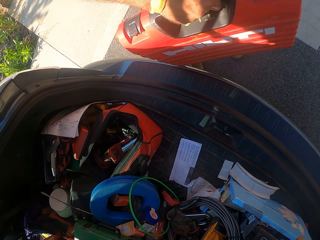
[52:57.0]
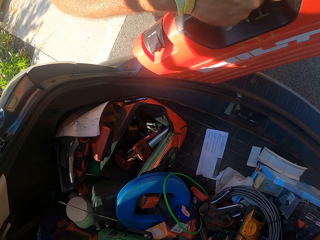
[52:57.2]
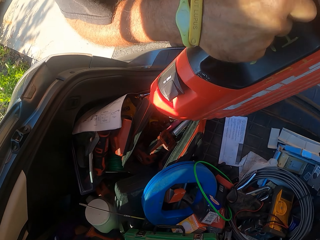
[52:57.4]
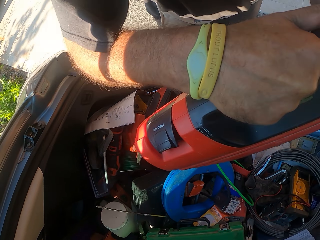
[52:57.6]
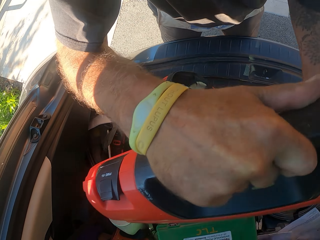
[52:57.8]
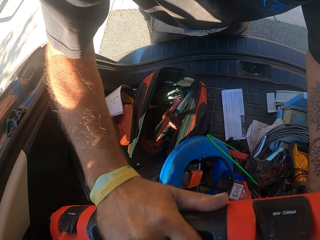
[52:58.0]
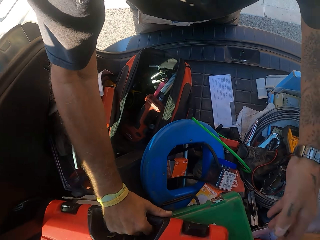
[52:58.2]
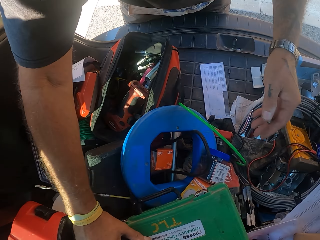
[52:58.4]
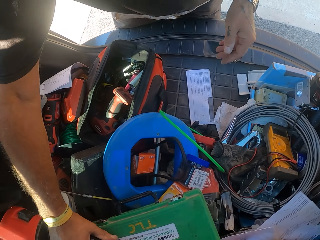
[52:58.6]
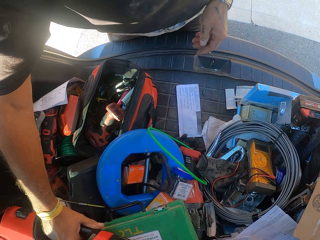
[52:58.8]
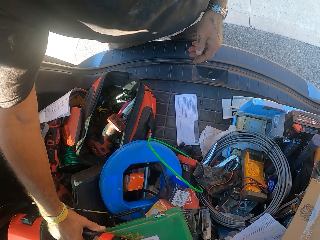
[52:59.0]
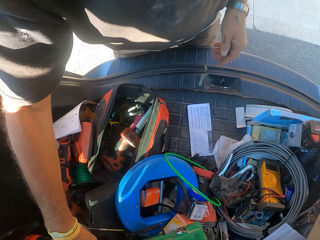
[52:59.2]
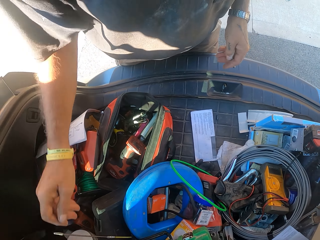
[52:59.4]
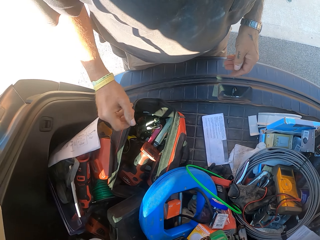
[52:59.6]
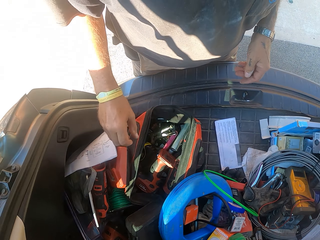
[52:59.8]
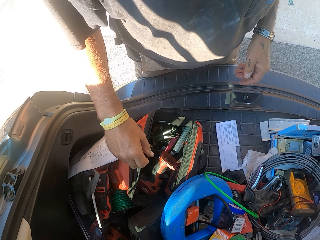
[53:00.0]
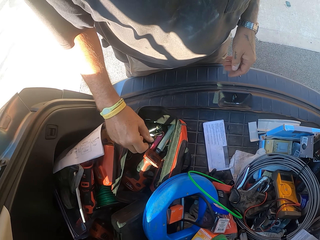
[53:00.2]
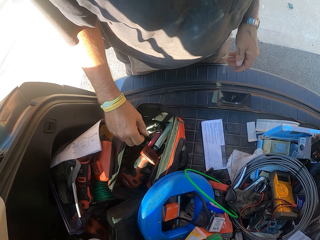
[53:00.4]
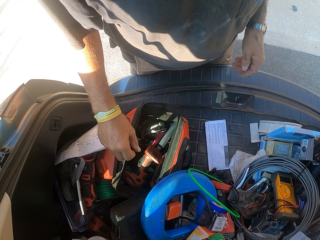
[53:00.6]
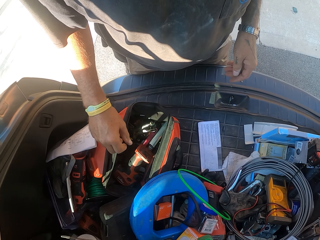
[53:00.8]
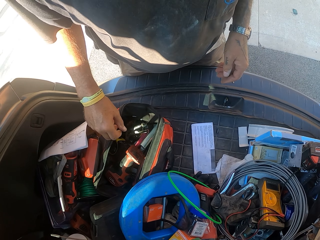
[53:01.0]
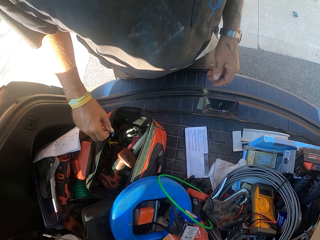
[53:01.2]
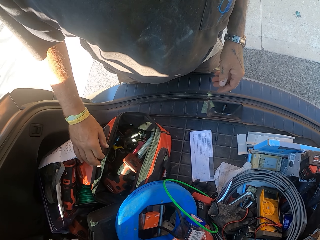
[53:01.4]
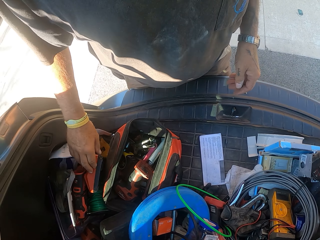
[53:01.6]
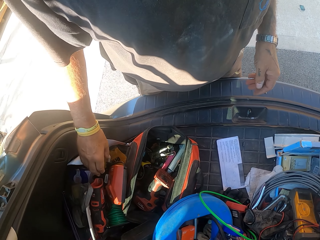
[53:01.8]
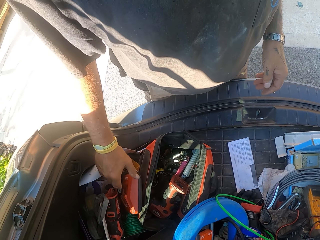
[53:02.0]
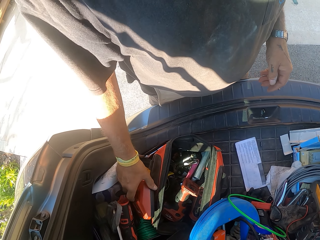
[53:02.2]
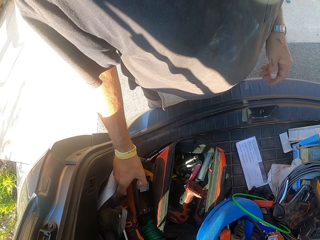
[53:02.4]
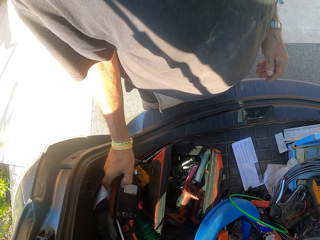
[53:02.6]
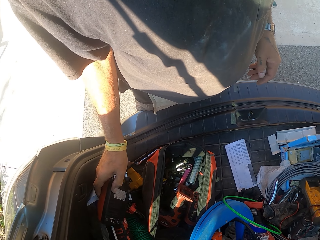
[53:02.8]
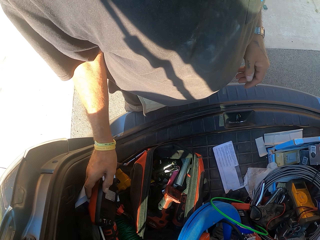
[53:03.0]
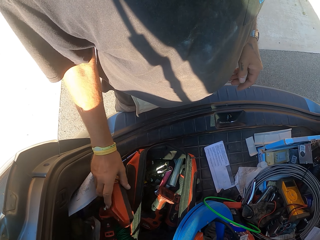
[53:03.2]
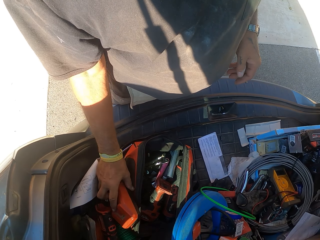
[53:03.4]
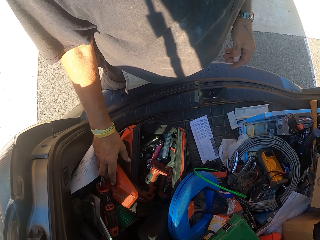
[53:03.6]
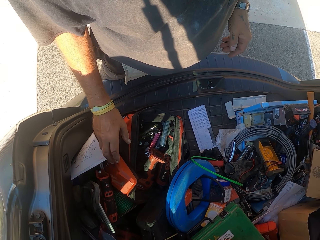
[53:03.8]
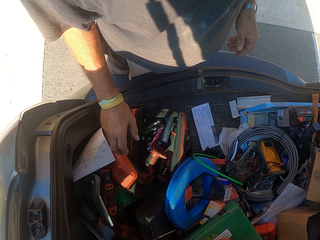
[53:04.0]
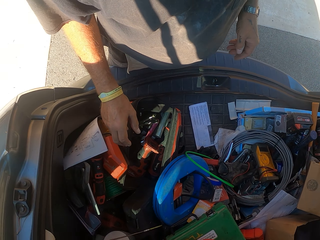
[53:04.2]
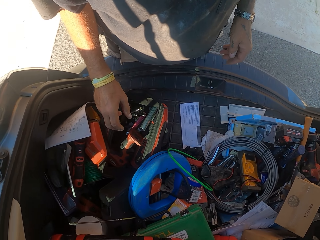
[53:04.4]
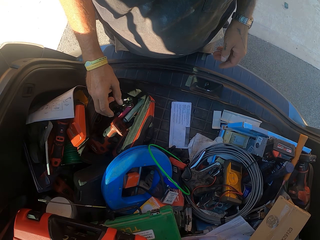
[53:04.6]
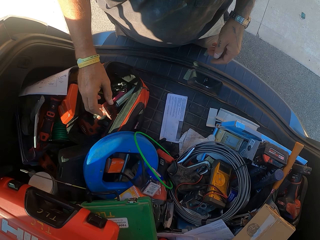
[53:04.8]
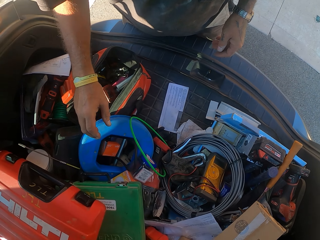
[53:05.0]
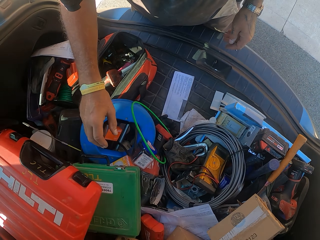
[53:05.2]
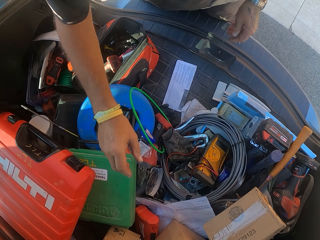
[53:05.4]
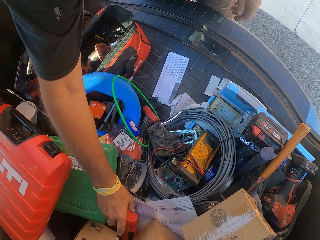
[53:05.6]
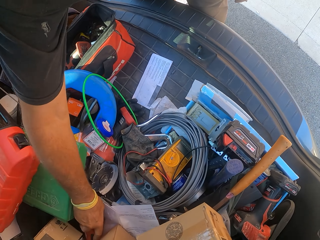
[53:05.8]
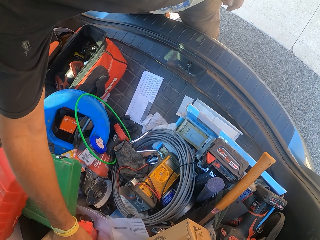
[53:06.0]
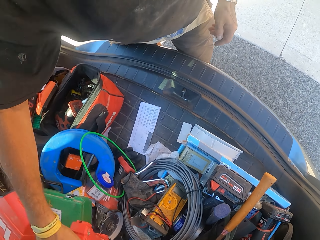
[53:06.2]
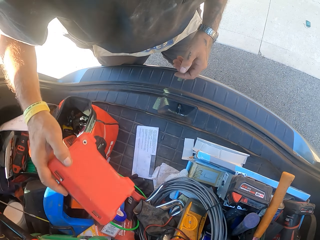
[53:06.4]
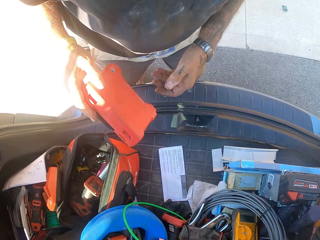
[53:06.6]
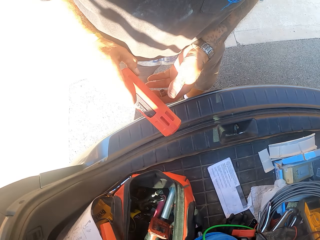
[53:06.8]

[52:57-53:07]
The camera wearer puts the tool box in the car boot. They touch something.

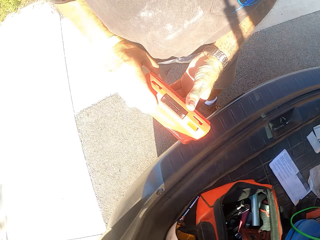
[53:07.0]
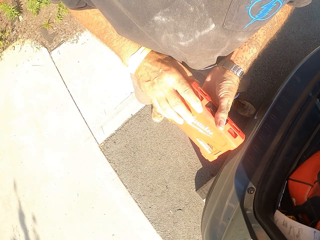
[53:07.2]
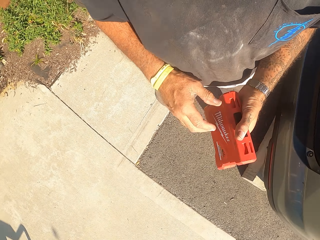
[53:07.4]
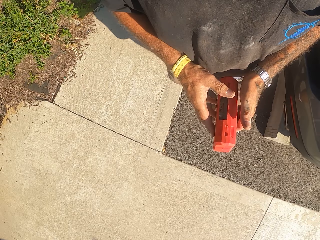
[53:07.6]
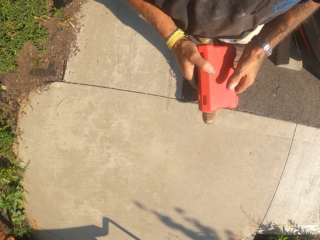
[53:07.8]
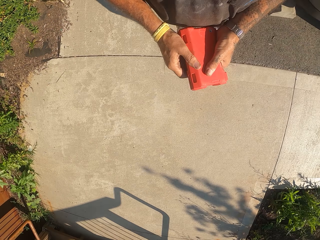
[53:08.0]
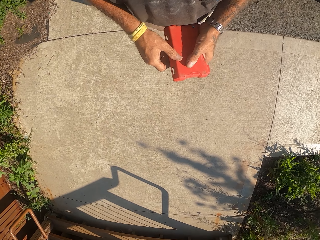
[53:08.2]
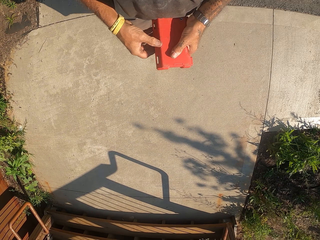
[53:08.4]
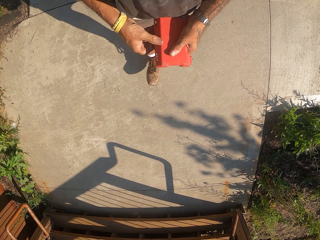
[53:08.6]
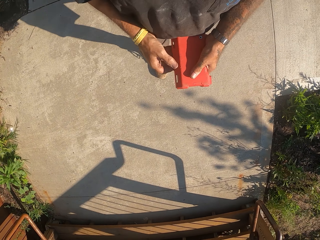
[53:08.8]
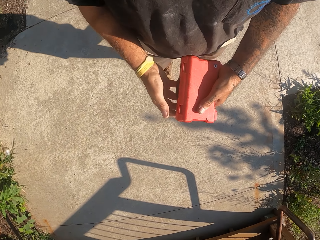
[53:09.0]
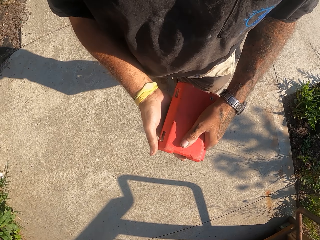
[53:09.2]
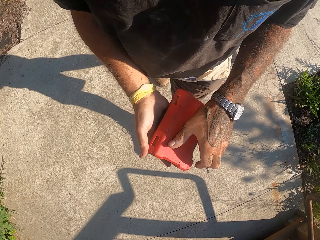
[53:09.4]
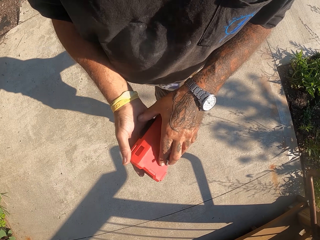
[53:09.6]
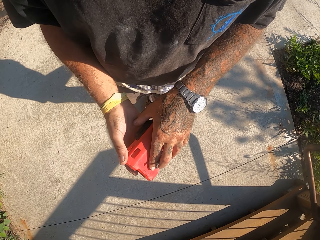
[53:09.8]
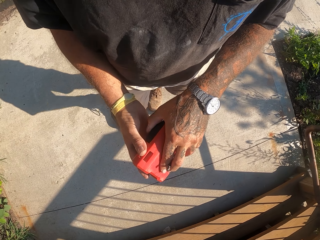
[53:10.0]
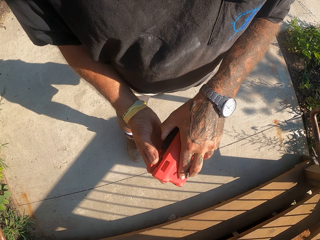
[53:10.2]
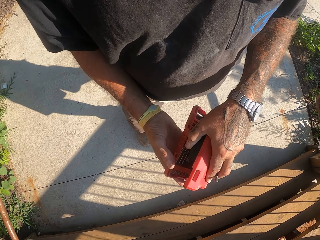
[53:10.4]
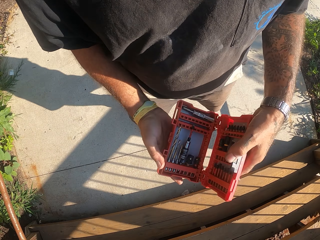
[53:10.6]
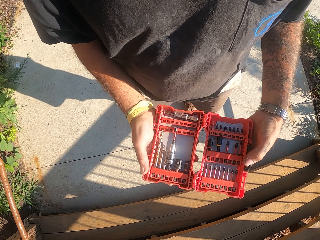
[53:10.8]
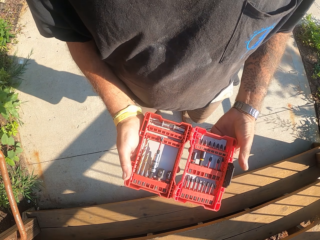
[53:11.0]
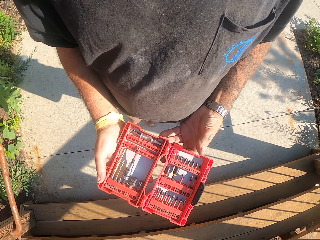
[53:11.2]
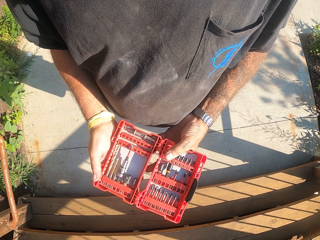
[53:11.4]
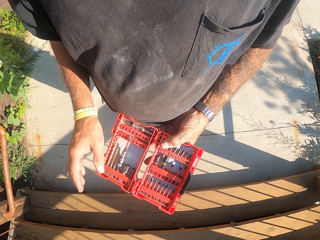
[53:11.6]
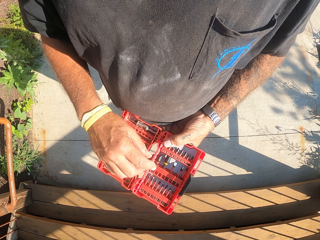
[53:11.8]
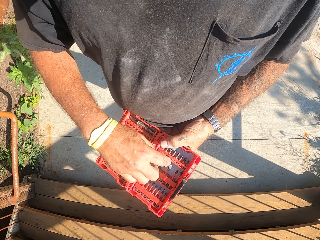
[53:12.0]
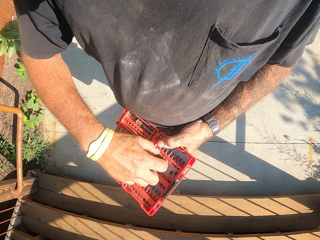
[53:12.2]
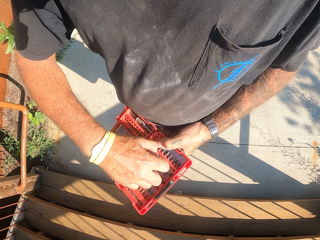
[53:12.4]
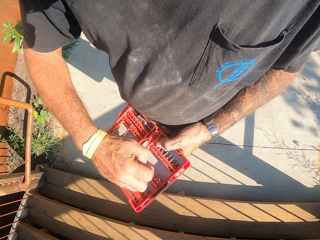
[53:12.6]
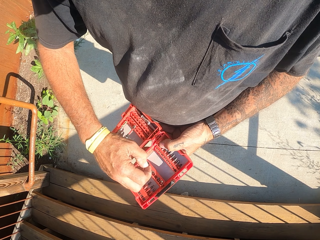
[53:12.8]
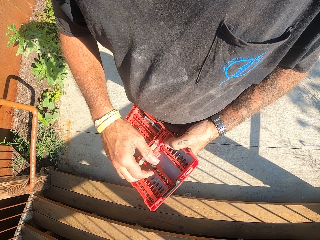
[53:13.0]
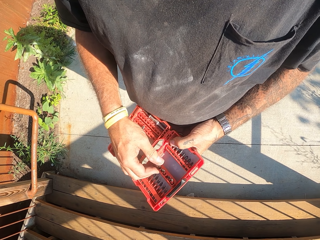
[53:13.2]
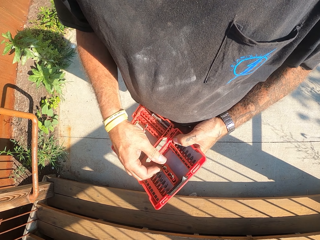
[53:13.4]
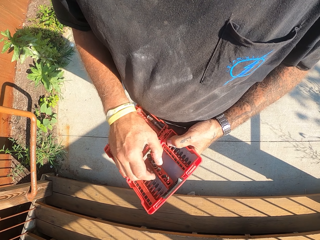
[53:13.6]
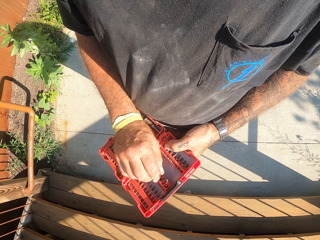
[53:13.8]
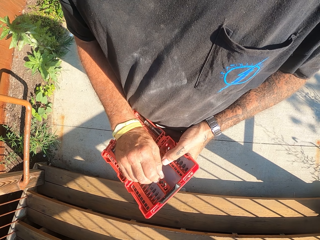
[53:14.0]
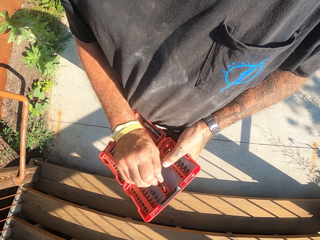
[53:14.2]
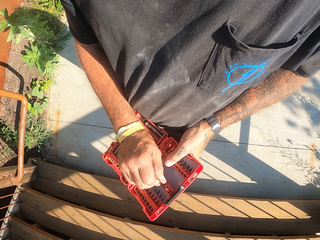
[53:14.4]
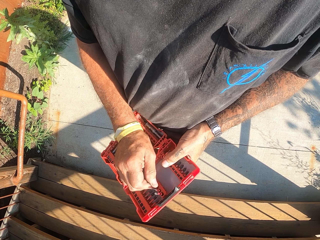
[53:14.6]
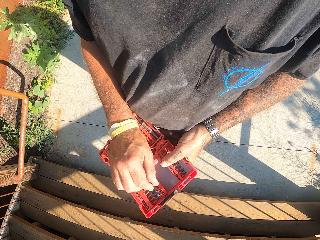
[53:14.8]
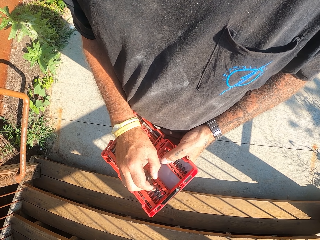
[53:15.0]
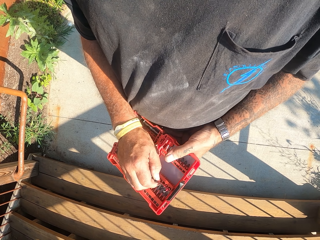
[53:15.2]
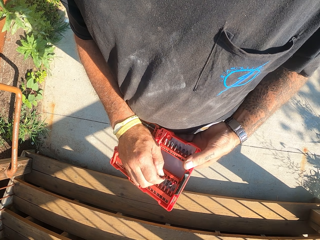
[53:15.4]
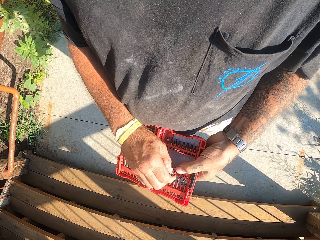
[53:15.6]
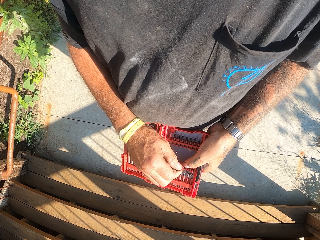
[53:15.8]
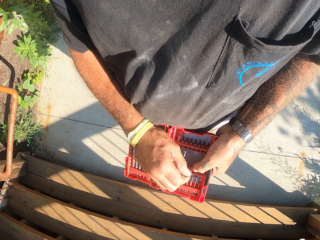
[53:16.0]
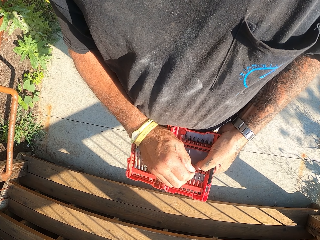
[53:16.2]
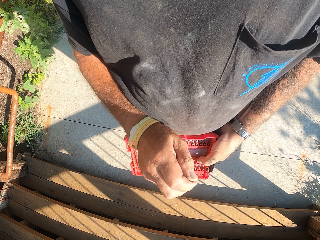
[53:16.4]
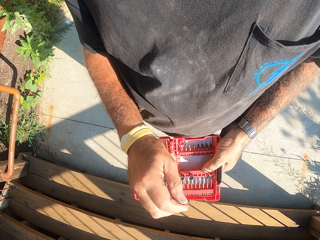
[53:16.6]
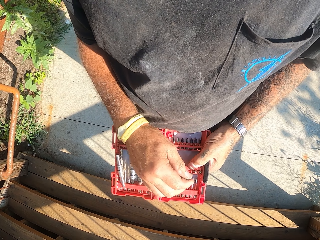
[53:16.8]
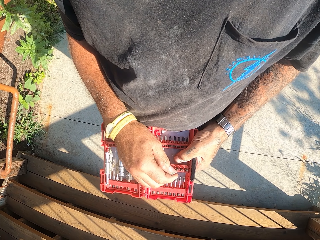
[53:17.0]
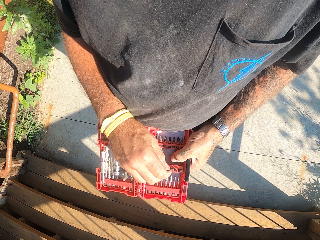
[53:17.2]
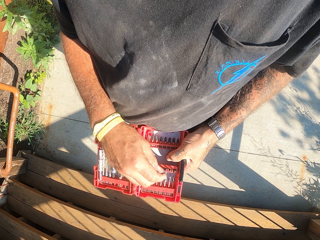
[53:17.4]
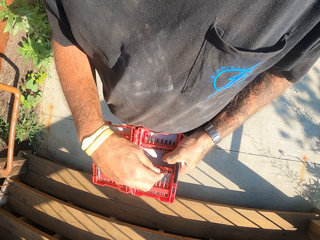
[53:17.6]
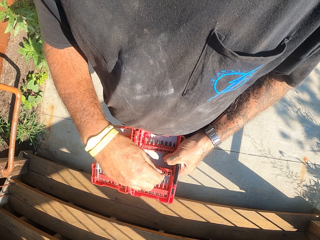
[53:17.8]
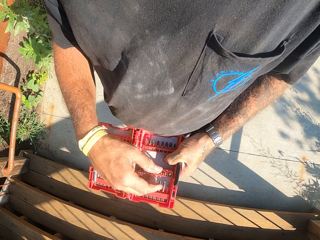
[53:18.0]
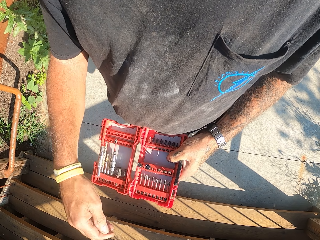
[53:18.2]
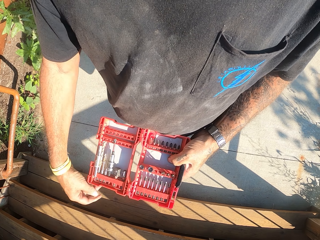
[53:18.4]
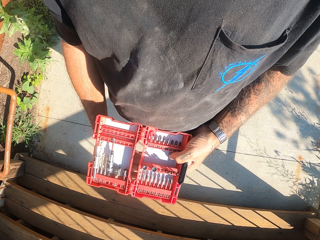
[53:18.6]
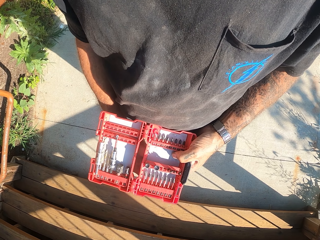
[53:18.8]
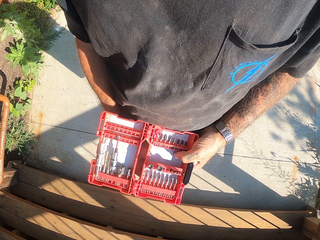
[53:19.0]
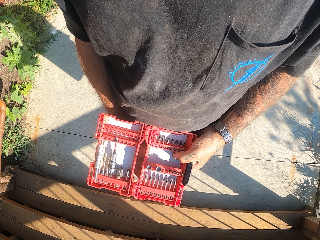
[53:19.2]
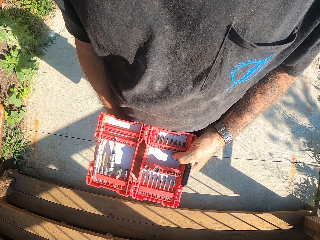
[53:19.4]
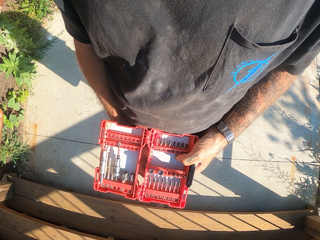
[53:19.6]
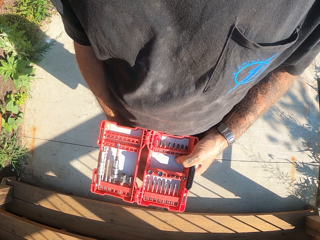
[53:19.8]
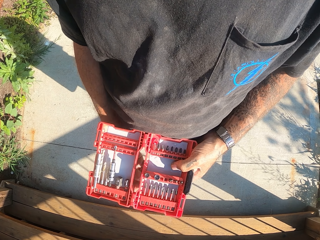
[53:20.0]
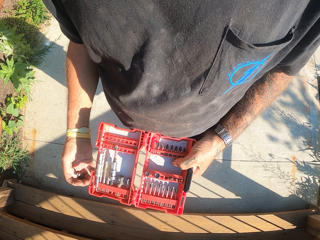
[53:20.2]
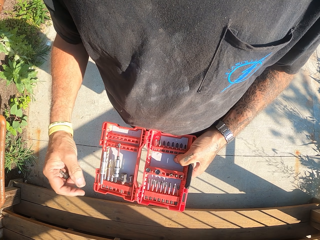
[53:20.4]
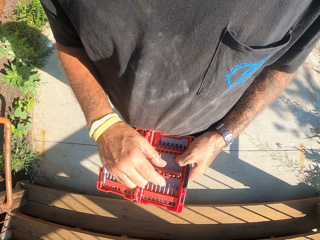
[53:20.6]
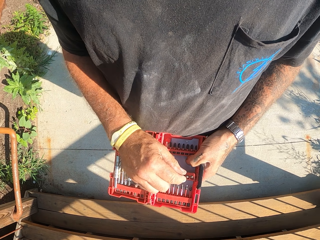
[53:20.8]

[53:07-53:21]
The camera wearer picks up the tool box. They turn around. They walk in the compound on the pavement. They open the tool box. They remove the pliers. They remove a drill bit.
